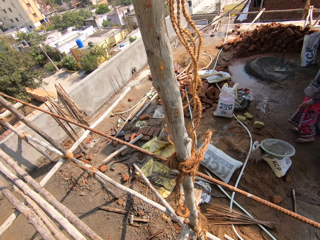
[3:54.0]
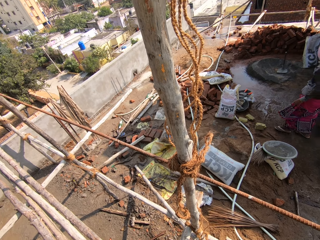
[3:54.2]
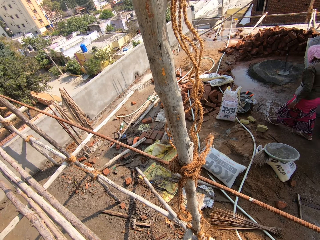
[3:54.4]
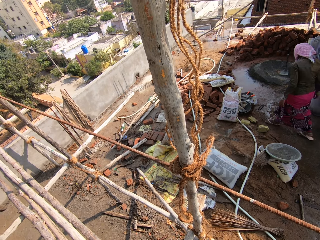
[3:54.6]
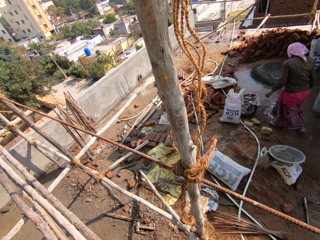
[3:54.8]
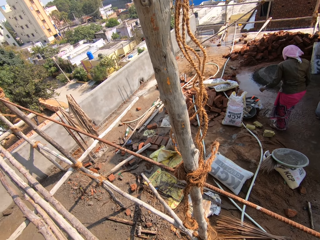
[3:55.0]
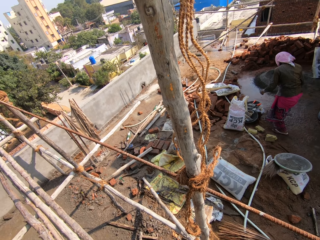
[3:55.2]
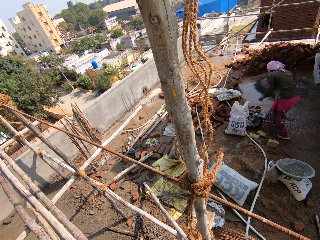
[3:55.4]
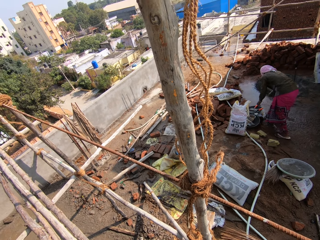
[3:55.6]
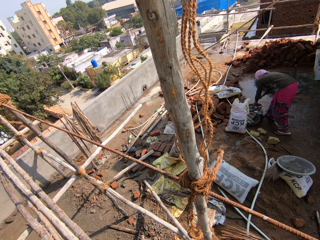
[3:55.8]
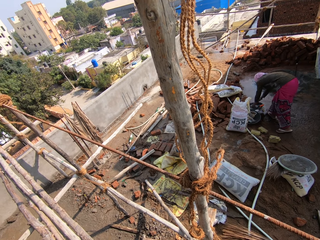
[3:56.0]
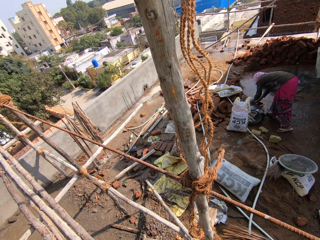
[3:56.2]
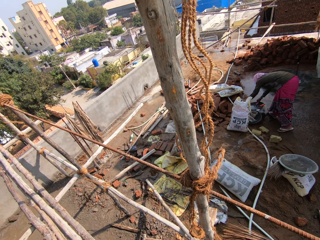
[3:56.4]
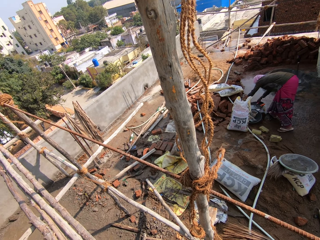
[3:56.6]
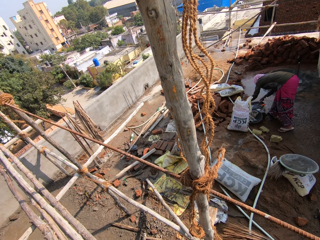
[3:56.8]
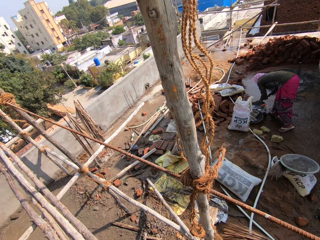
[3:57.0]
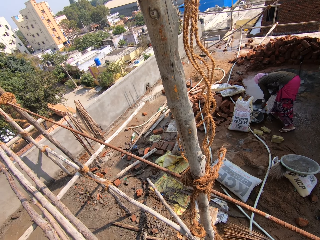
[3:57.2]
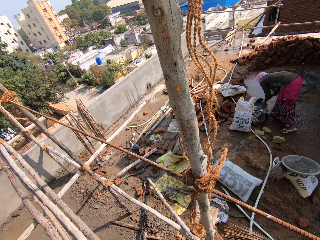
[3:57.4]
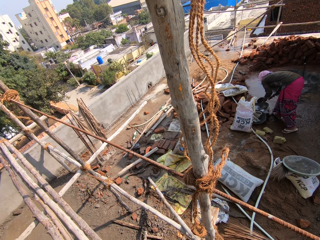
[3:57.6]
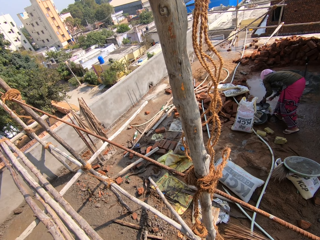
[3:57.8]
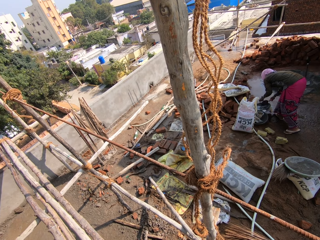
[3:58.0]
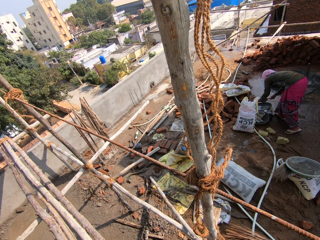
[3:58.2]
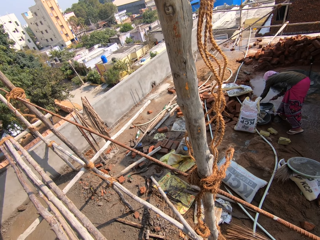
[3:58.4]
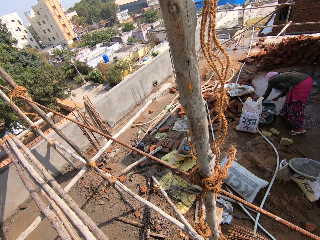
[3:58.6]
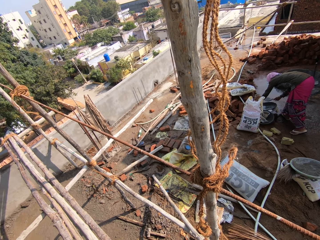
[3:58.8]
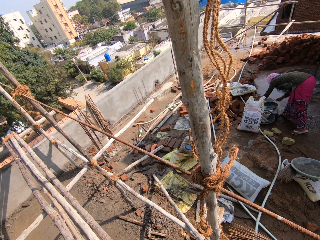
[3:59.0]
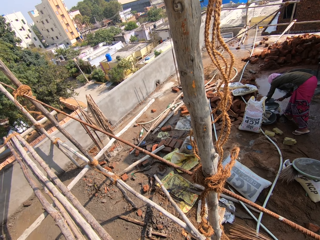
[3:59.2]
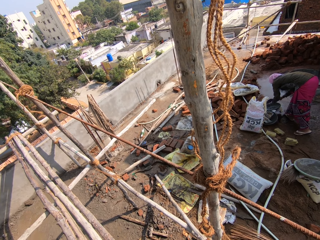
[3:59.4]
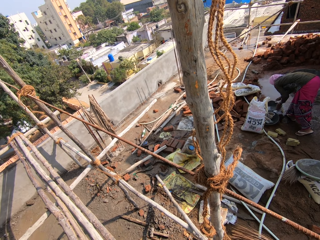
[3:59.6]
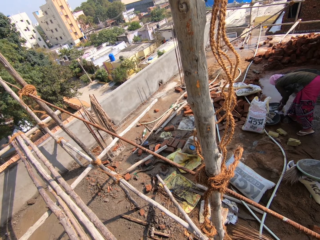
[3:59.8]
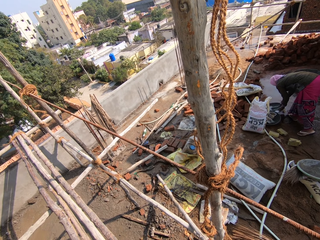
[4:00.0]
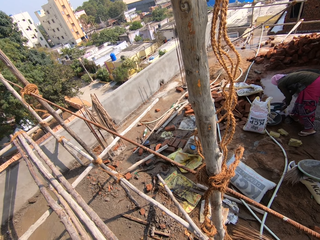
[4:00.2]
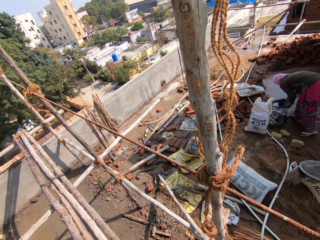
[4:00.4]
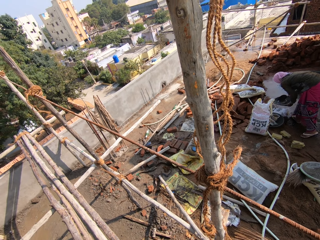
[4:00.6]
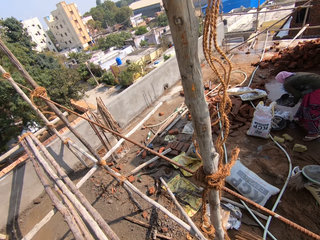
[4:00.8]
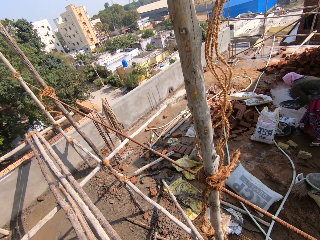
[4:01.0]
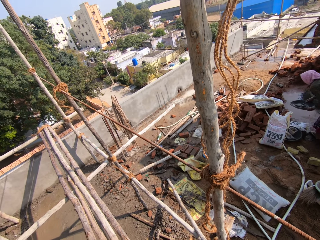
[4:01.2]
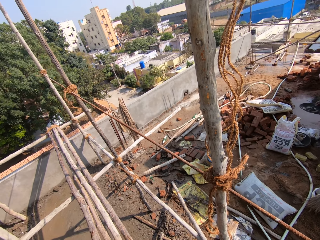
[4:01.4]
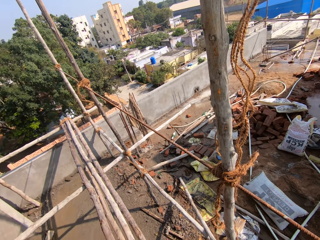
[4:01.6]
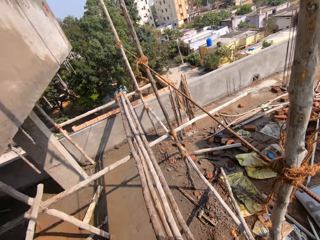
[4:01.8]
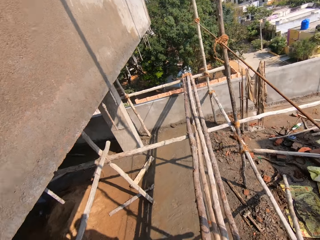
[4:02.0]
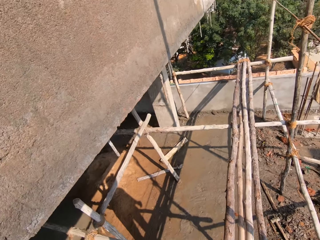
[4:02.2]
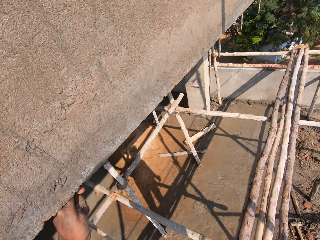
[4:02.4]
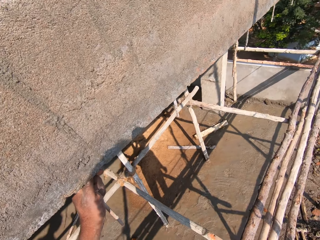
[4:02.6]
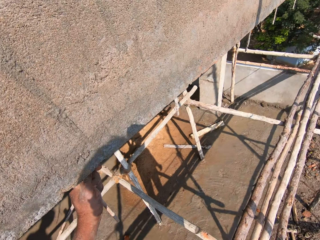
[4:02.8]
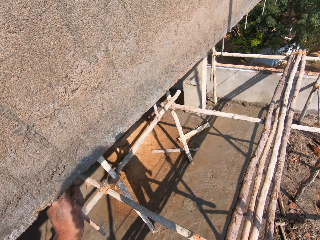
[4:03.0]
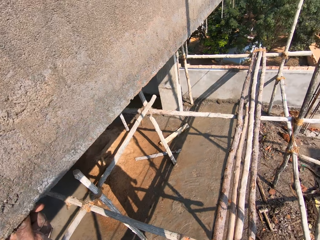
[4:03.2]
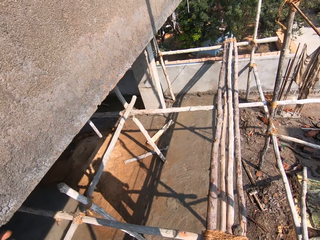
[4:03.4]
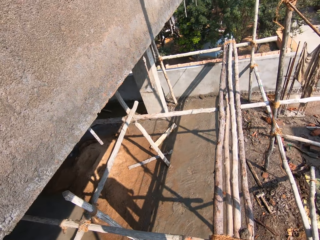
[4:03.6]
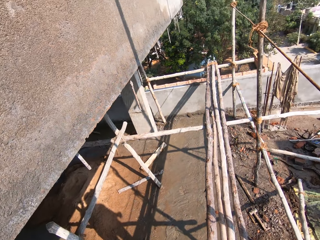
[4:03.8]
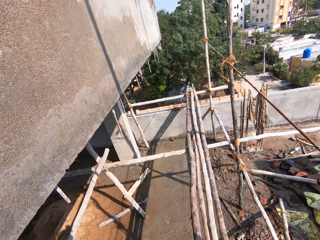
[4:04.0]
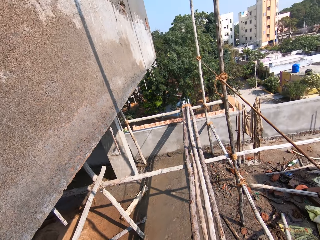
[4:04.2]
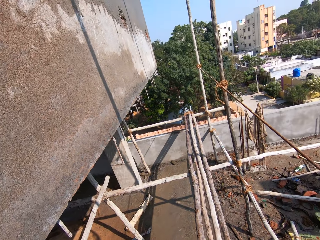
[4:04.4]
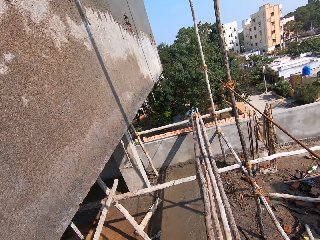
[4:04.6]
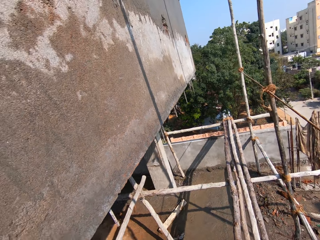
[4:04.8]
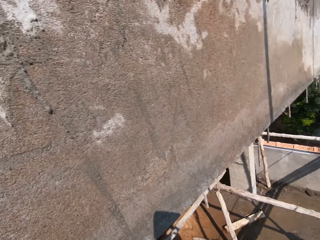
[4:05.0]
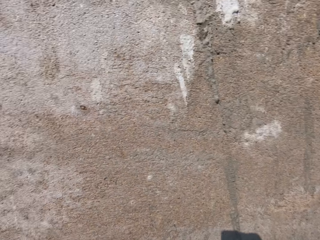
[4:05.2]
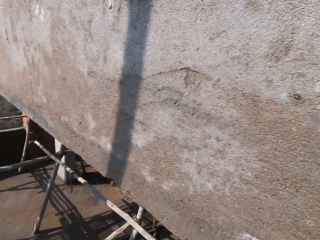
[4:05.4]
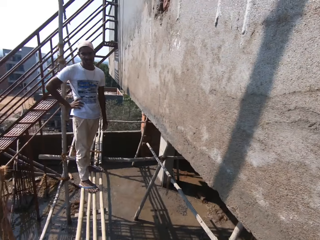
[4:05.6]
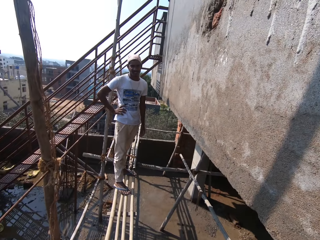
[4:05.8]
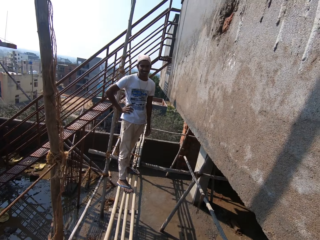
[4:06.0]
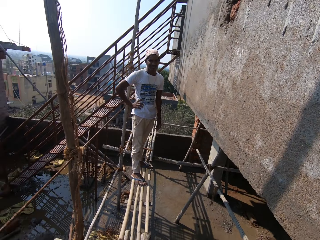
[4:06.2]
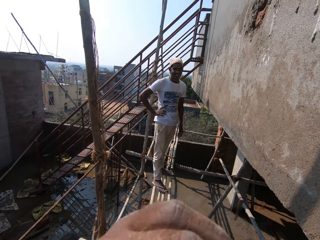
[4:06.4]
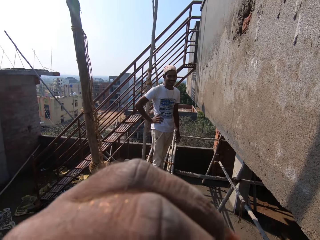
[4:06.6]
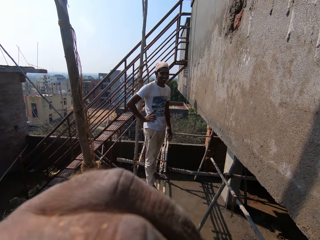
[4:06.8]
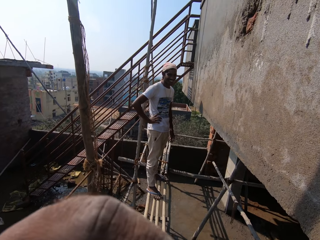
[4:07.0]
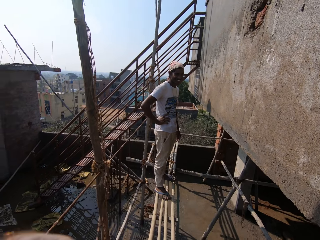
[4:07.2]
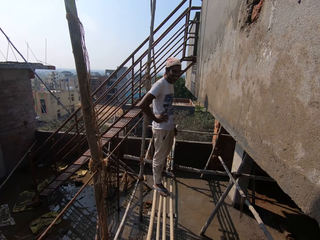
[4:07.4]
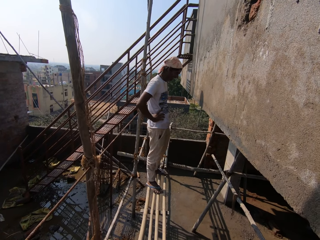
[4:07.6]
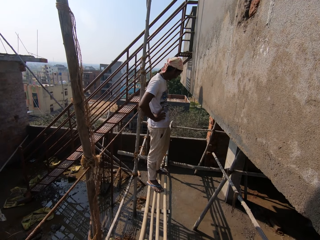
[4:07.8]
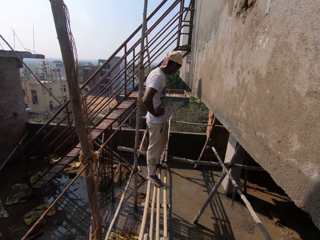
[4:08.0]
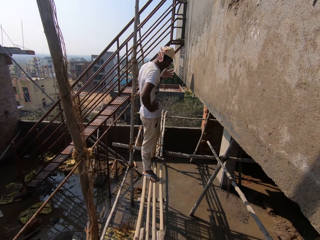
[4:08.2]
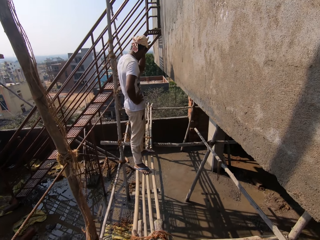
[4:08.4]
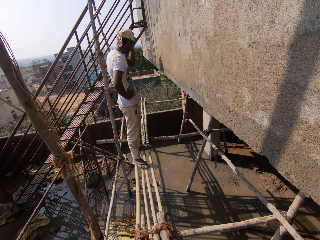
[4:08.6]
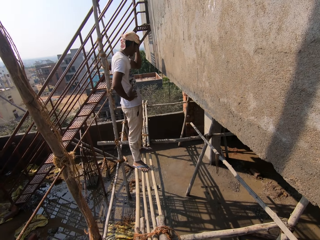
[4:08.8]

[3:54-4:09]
A woman picks up a hand trowel from the ground with her right hand. The woman stirs the mortar in the head pan with the hand trowel in her right hand. The woman picks up the head pan from the ground with her left hand. The camera wearer looks around. He converses with the man. He scratches his nose with his left hand.

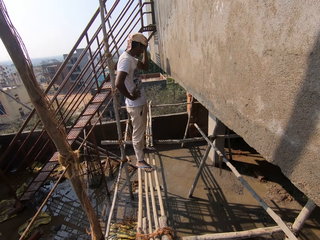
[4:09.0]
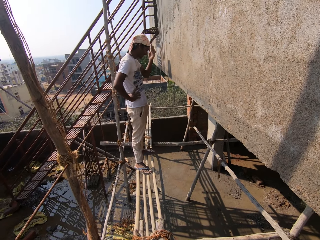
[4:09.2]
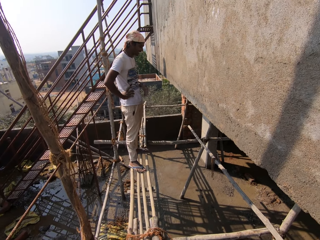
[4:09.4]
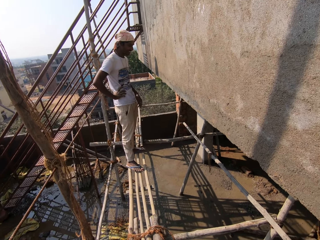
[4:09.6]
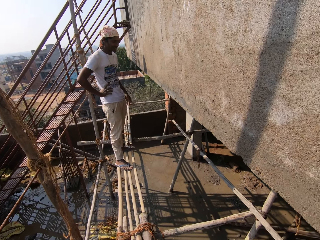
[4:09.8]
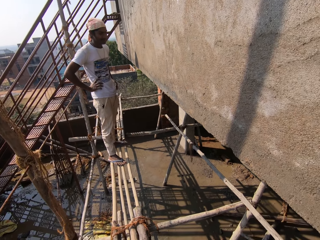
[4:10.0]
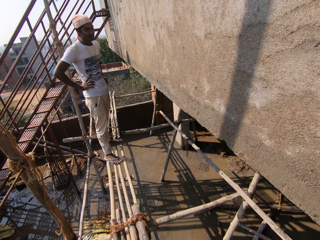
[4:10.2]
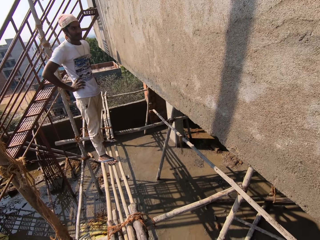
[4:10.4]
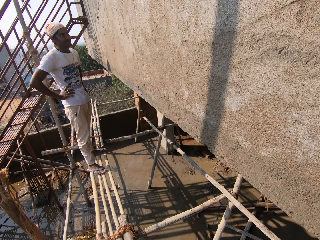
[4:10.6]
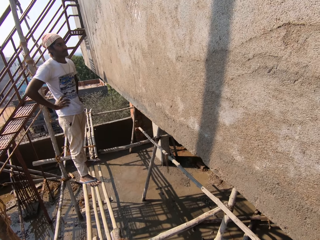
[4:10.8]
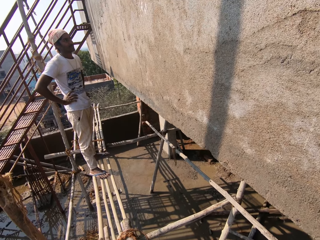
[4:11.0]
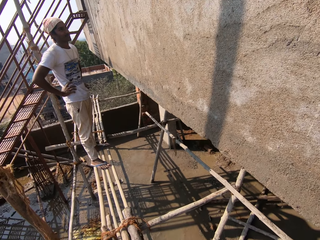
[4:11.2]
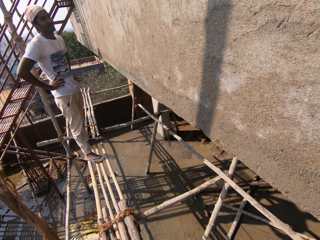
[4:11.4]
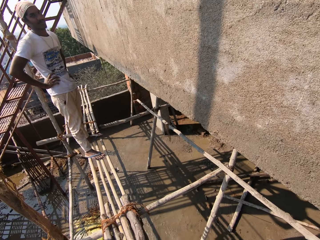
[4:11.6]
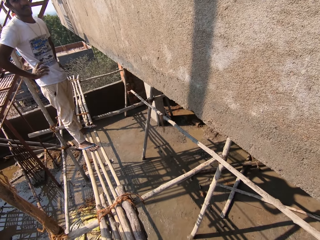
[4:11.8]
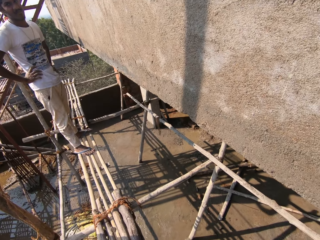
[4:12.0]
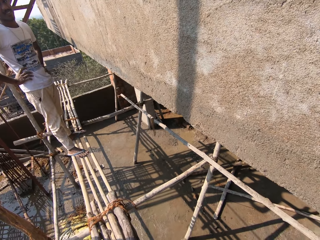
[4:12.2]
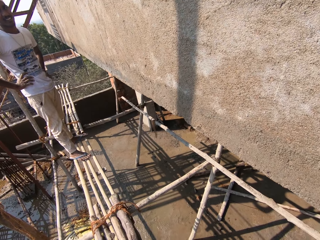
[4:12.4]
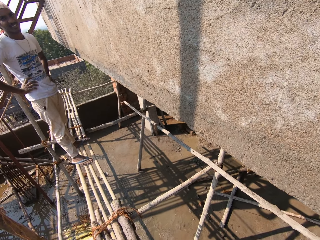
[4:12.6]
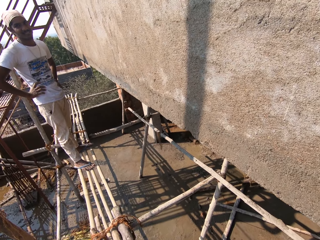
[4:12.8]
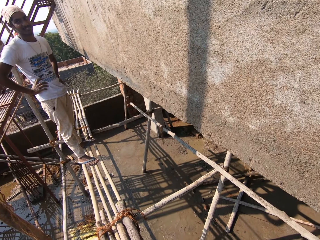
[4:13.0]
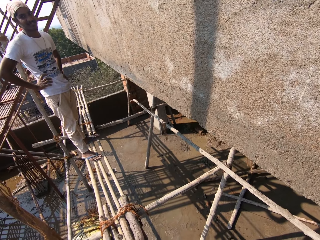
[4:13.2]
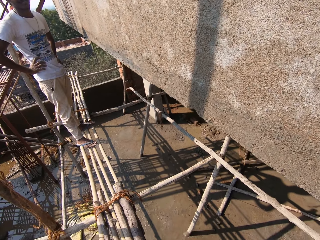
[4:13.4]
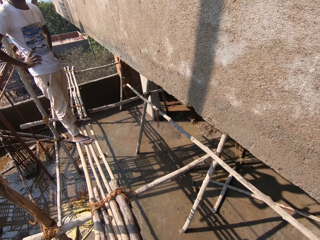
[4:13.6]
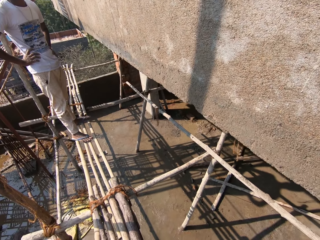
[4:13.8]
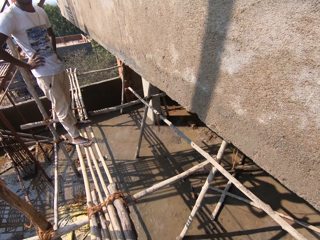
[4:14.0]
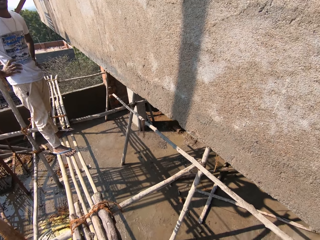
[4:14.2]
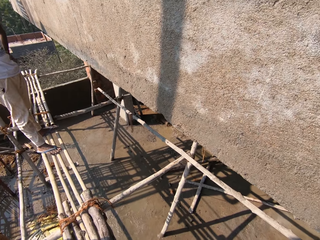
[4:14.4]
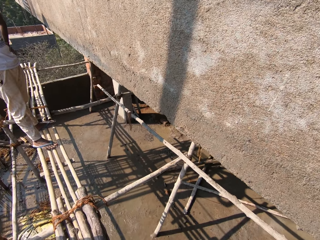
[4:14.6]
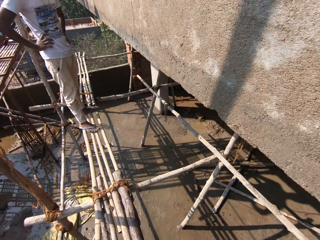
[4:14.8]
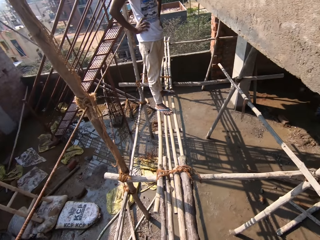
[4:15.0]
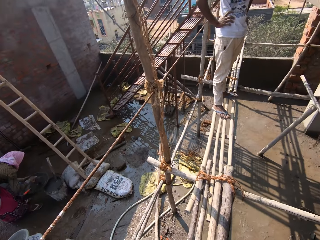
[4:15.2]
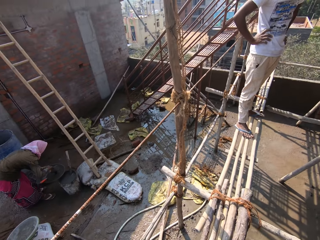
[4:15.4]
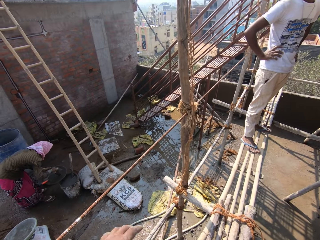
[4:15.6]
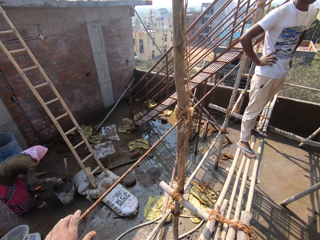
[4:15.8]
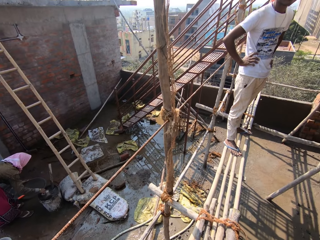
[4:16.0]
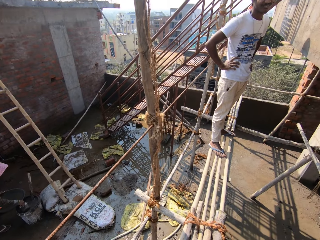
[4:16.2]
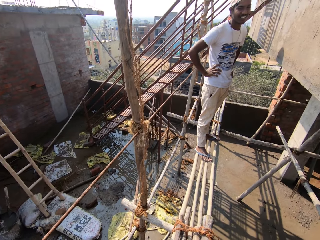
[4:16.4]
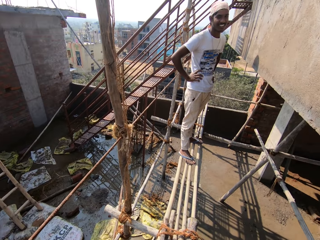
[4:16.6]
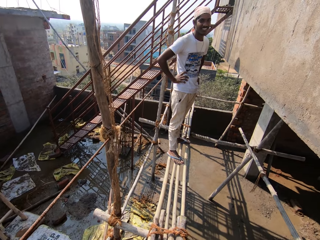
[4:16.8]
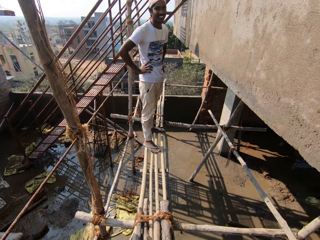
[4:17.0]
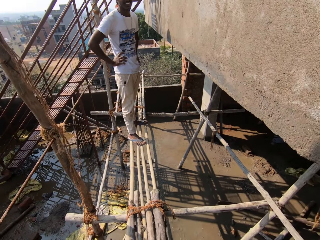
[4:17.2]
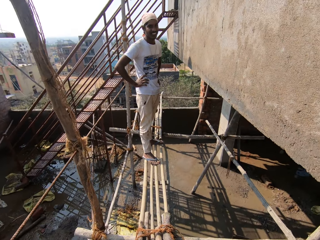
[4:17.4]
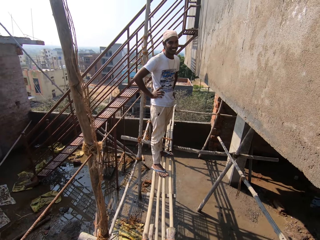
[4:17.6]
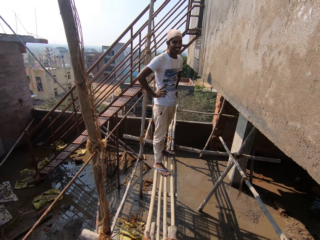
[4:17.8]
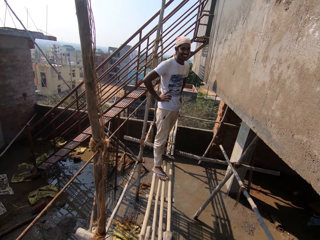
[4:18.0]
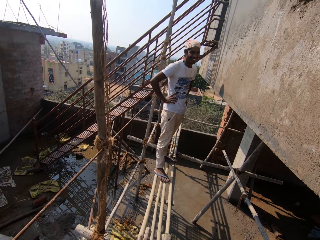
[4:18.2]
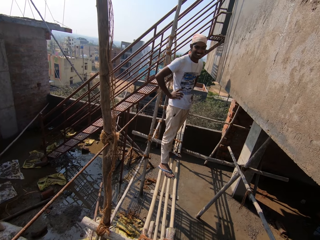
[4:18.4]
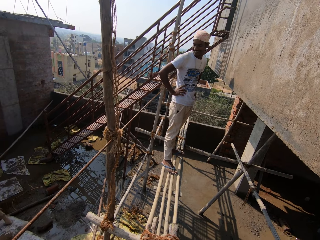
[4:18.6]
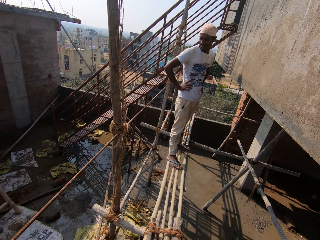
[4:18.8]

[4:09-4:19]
The camera wearer looks around. The woman scoops mortar from the head pan in her left hand with a cup in her right hand. The woman pours the mortar into the bucket on the ground with the cup in her right hand. The camera wearer holds an iron bar with his left hand.
